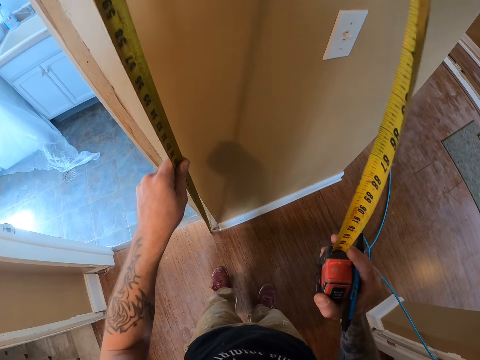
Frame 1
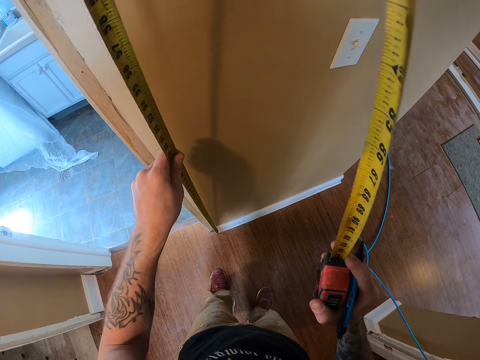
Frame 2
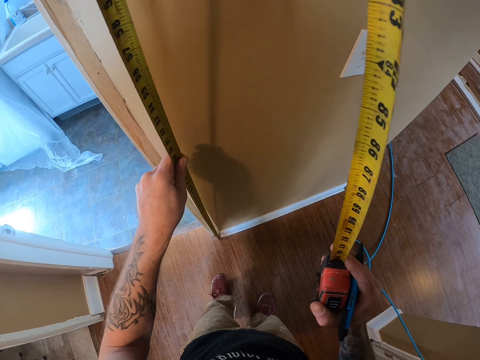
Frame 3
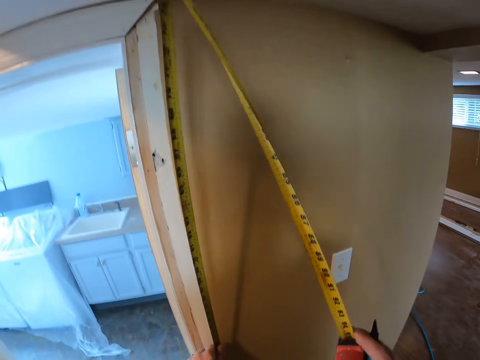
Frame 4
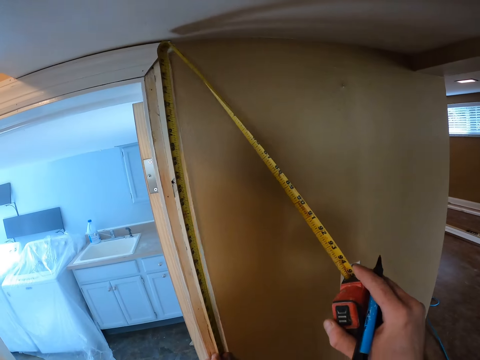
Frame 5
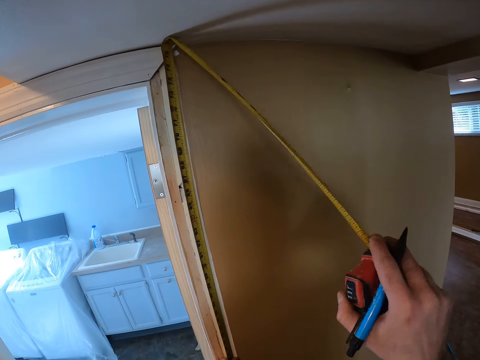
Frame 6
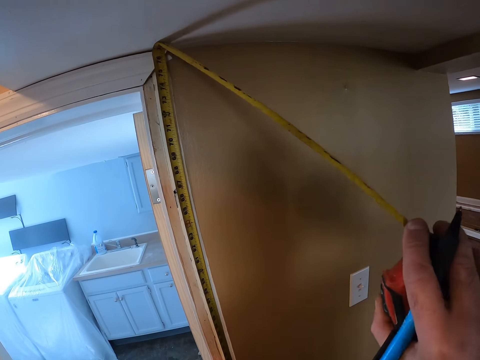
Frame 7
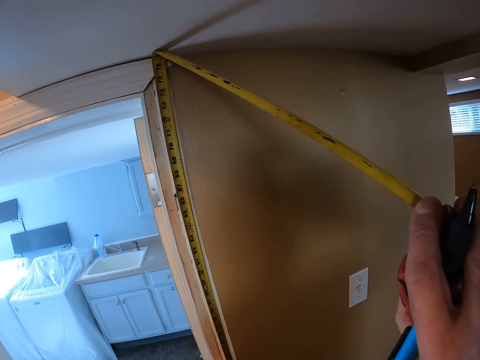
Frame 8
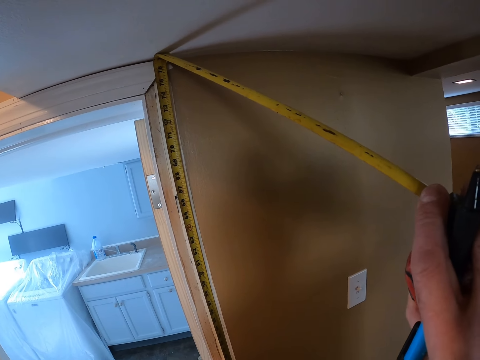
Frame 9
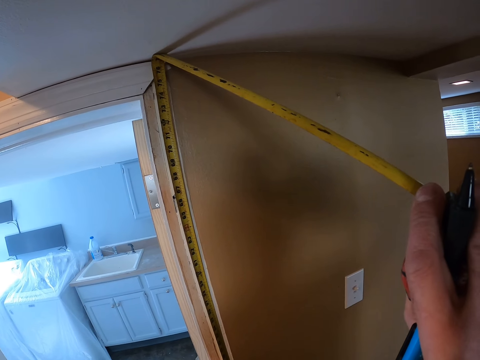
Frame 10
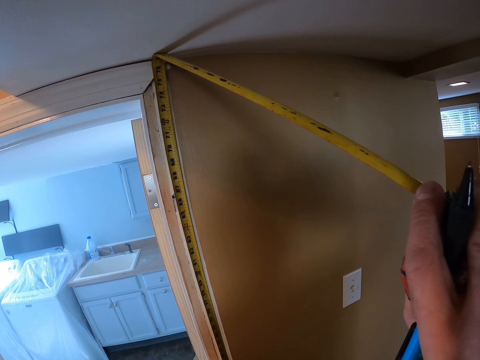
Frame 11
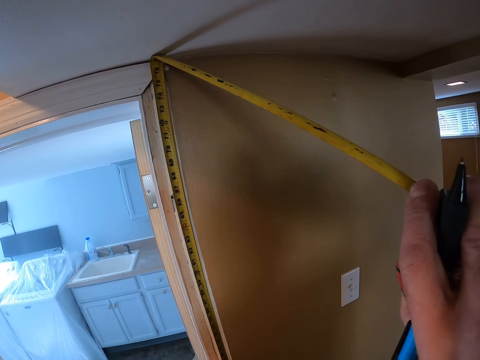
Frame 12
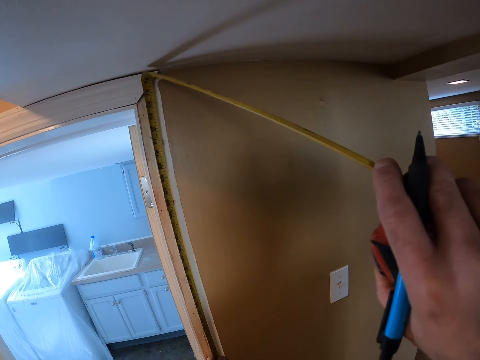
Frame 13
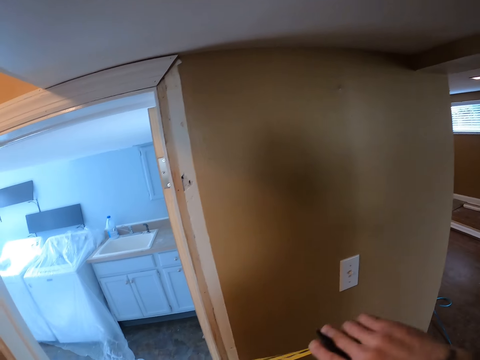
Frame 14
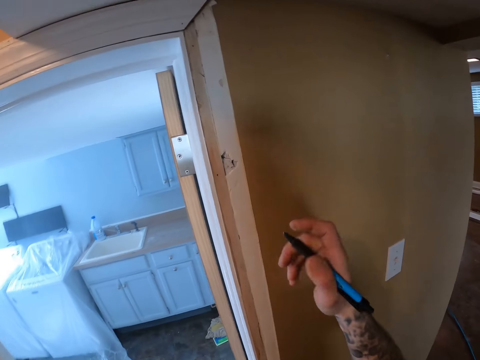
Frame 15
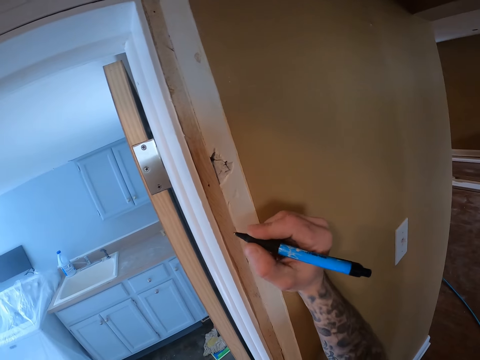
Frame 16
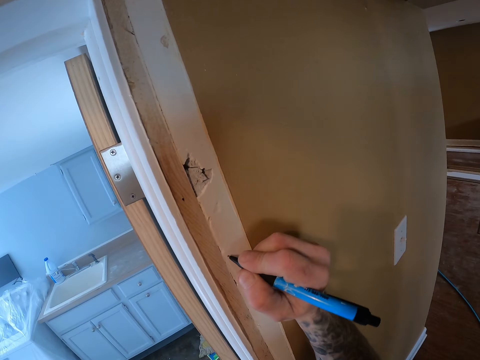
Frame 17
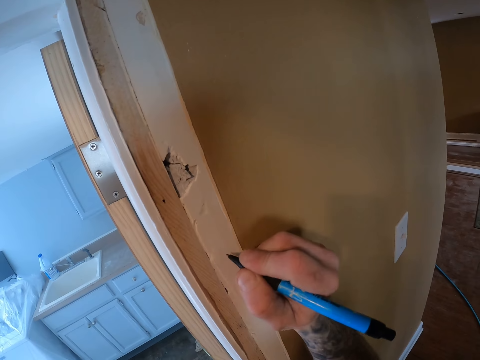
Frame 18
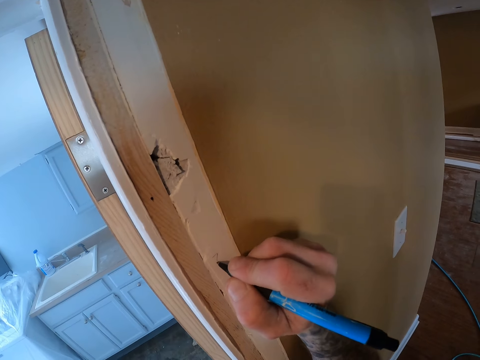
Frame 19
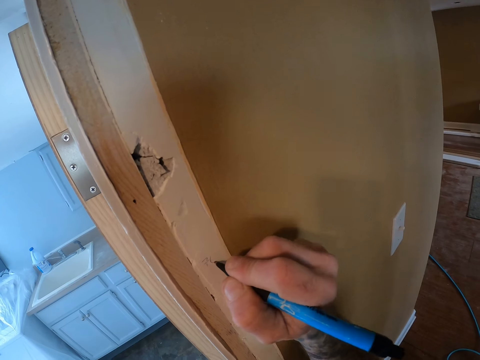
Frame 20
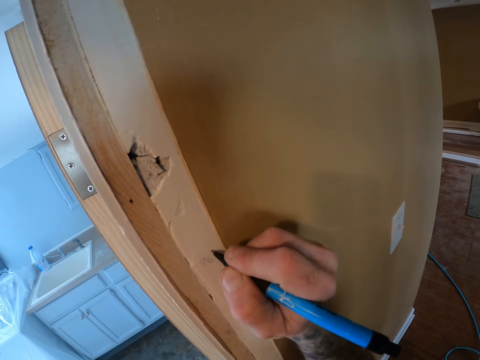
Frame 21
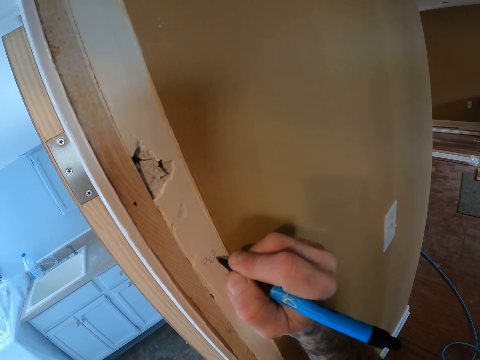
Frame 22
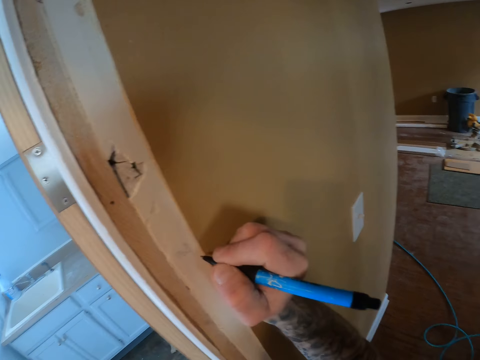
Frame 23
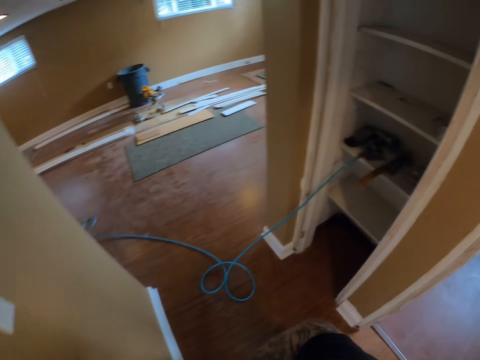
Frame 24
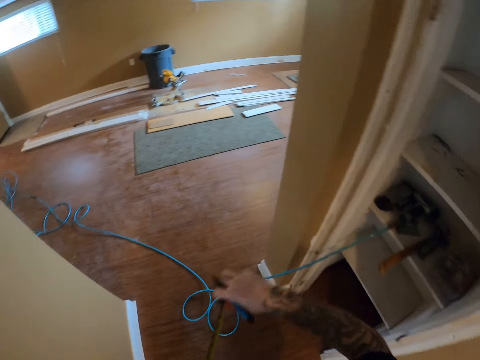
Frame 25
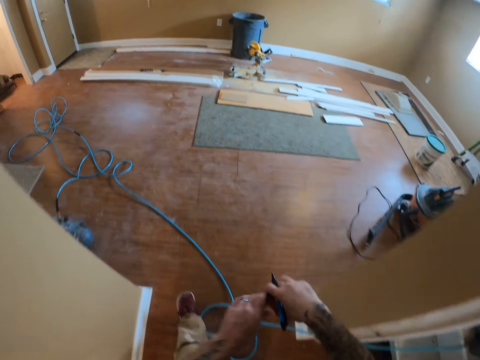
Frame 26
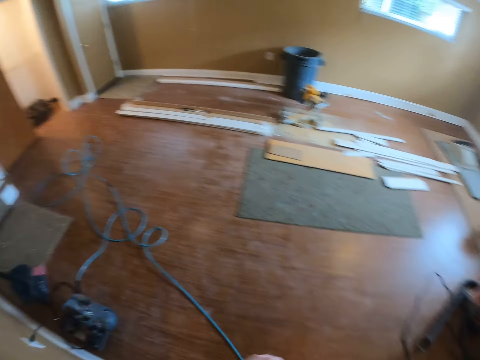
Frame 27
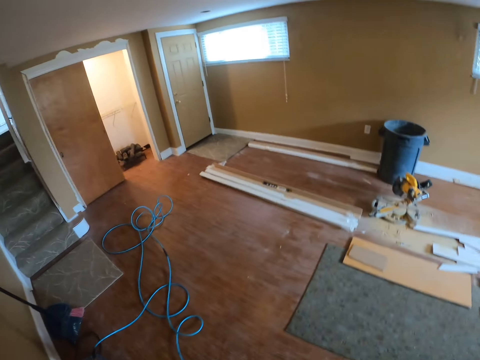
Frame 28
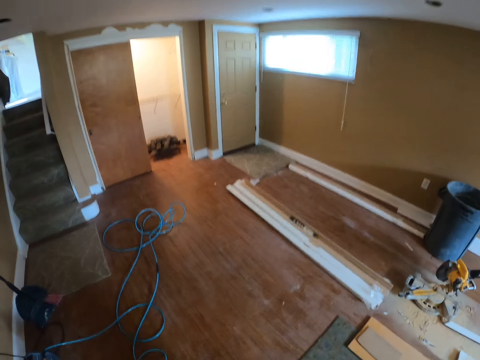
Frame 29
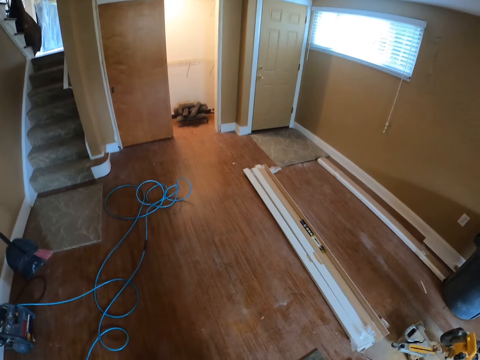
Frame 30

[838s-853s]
The camera wearer puts the tape measure on the door frame. They measure the door frame with the tape measure. They retract the tape measure. They pull the tape measure off the door frame. They write on the door frame with a mark pen. They pull the mark pen off the door frame. They walk around the house. They retract the tape measure to its case.

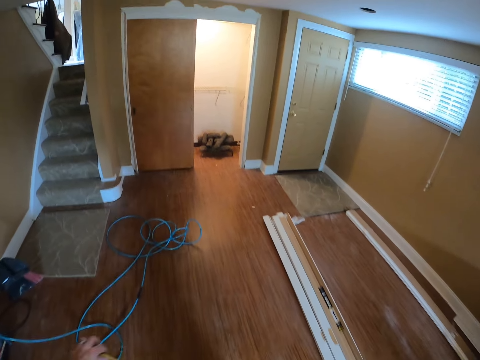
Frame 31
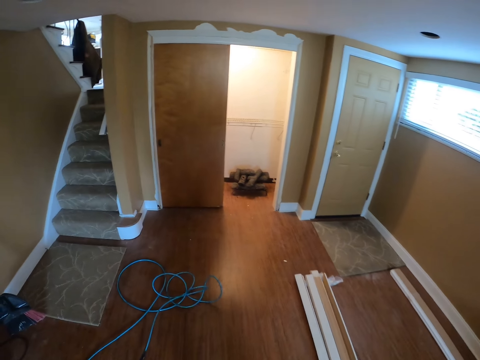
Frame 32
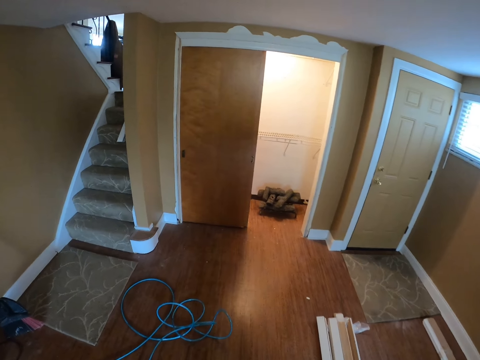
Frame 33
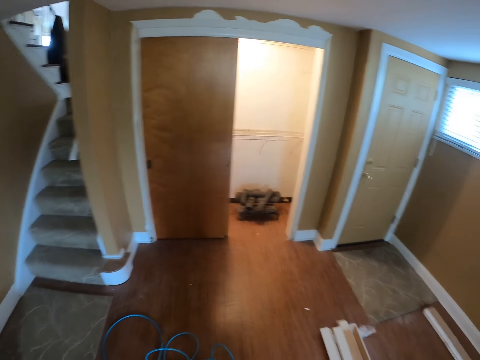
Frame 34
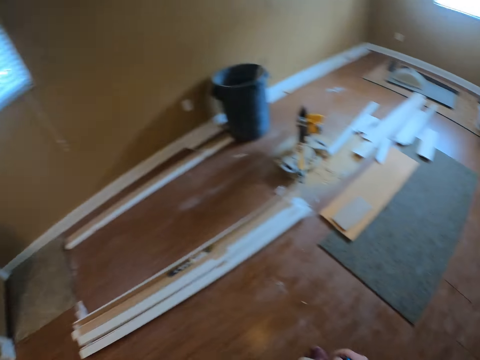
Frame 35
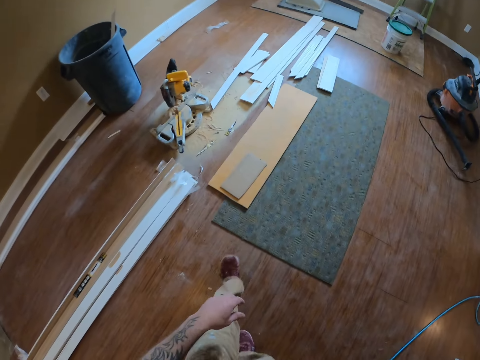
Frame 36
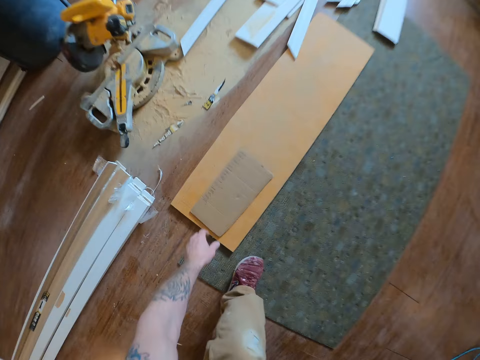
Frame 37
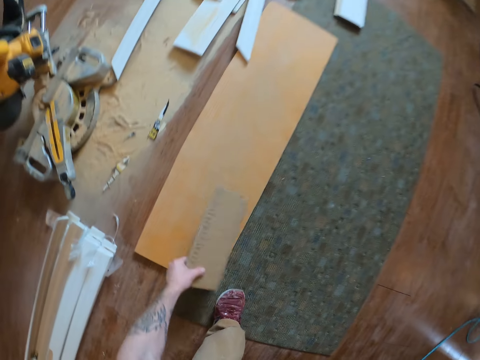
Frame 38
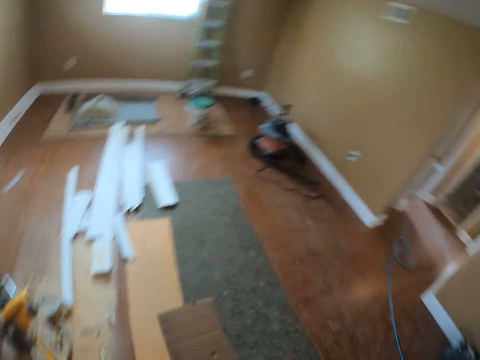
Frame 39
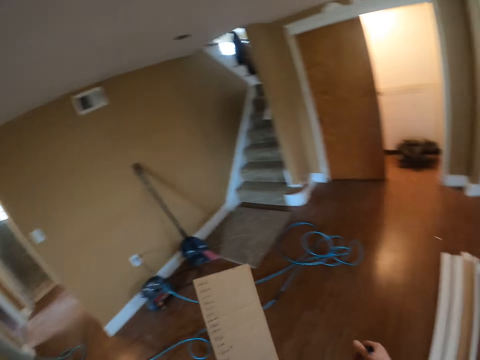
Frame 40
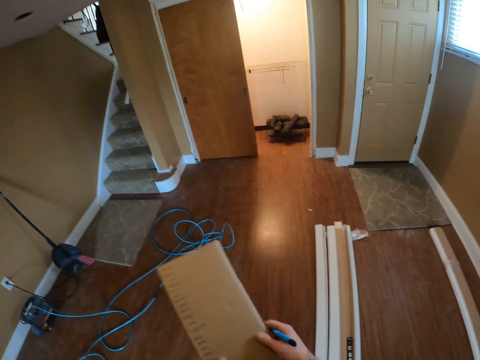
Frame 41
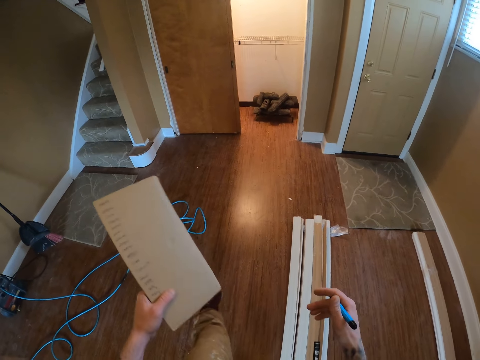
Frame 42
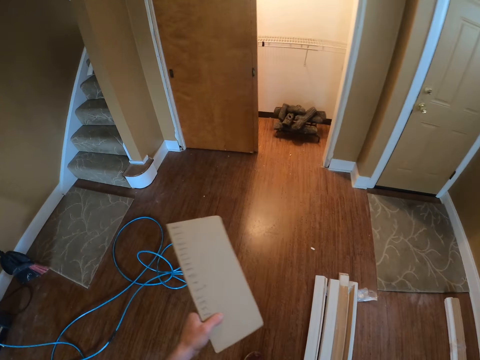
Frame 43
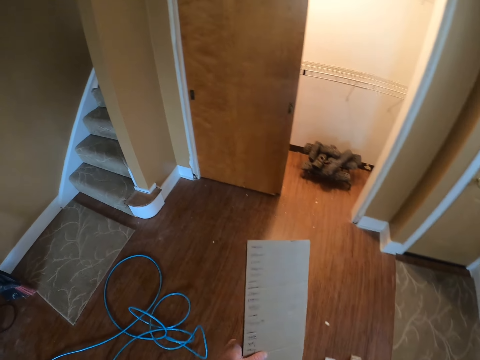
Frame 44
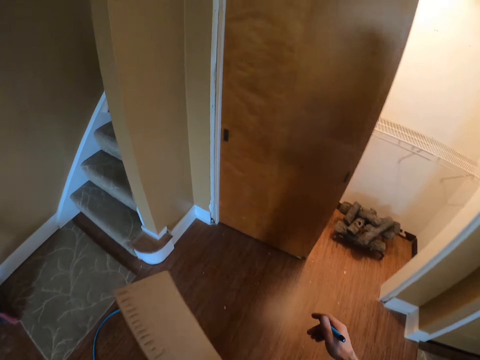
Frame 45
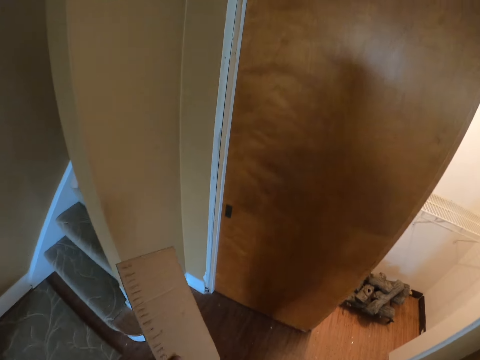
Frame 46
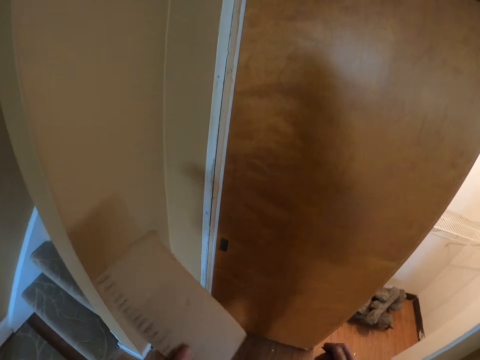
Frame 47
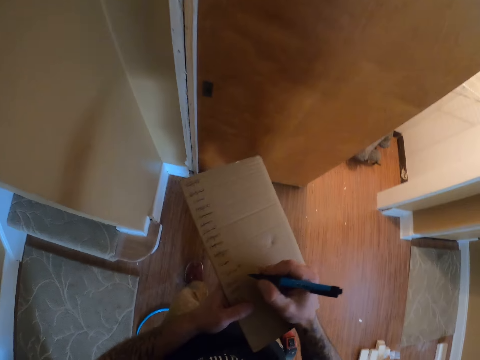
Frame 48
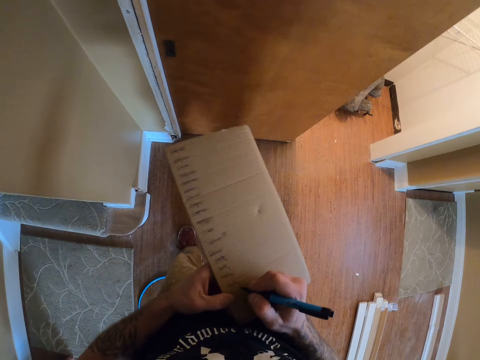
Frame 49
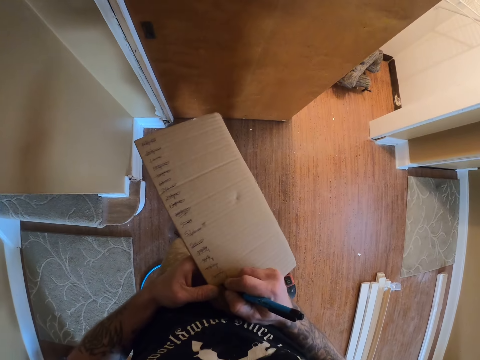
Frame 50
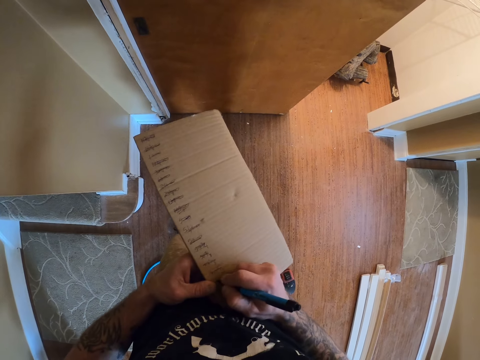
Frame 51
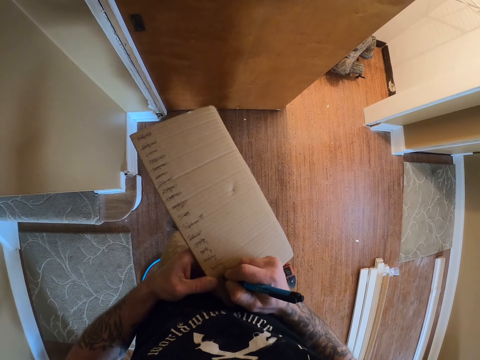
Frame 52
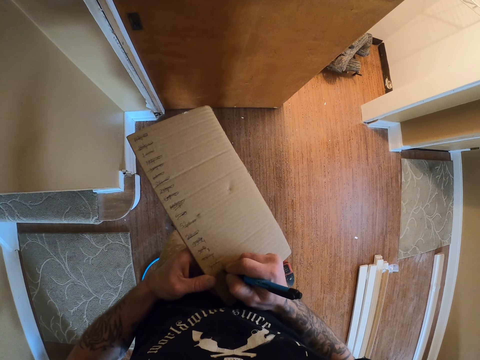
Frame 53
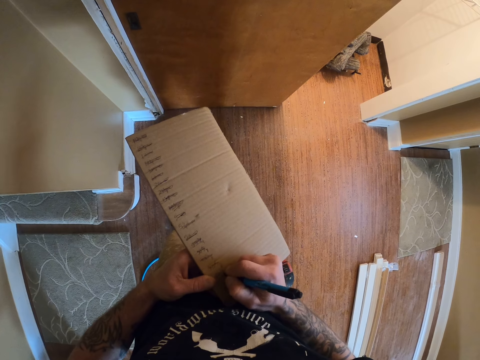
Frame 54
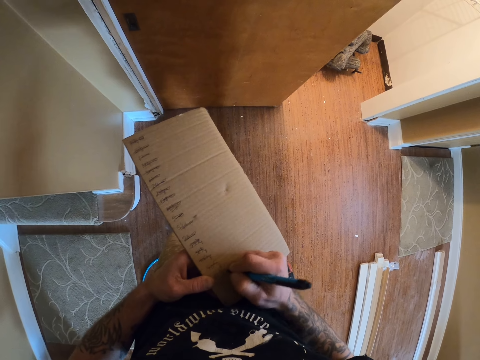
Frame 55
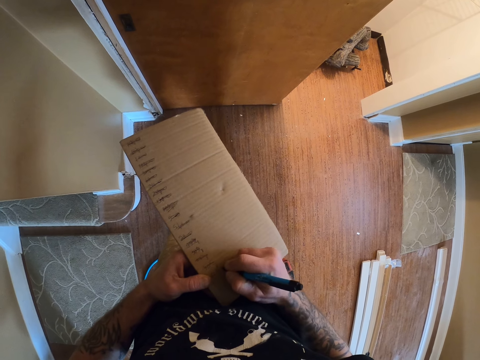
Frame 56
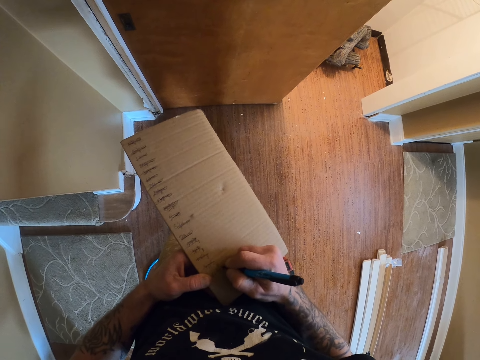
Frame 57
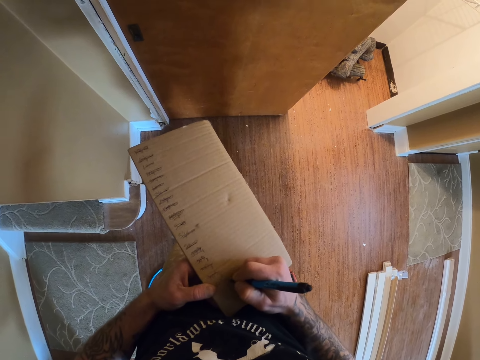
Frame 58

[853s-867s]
The camera wearer turns. He bends, picks up a piece of carton or box, and stands up. He walks around the room. He holds the box with both hands. He pulls his hand off the box. He walks around the room. He stands beside the door. He writes on the box with a mark pen.
